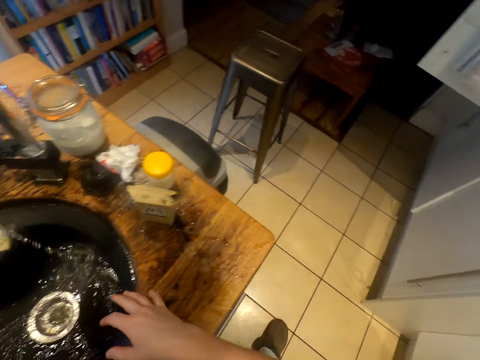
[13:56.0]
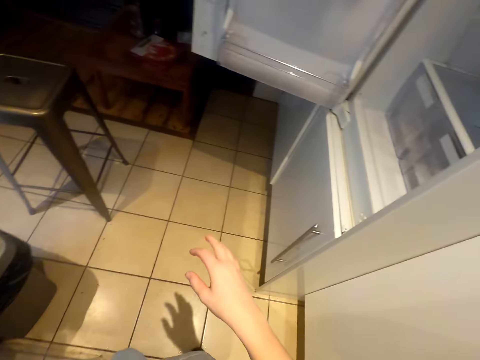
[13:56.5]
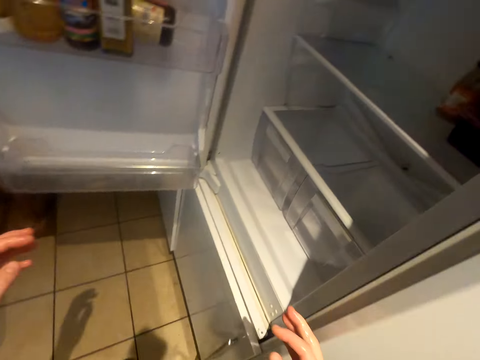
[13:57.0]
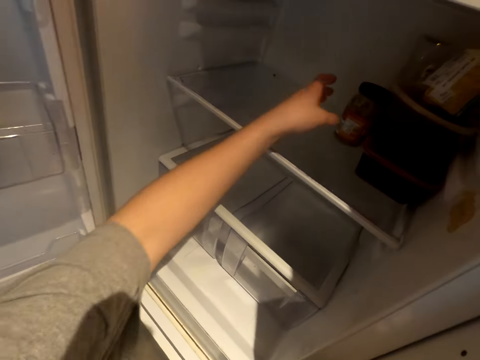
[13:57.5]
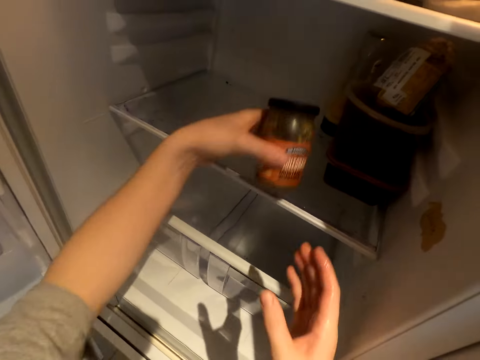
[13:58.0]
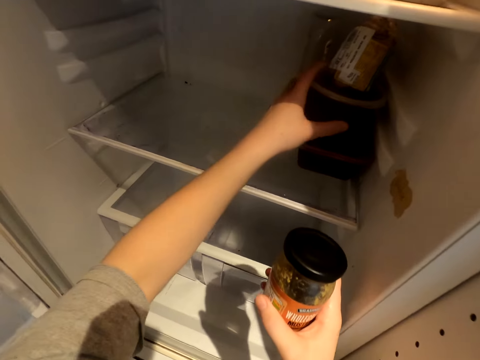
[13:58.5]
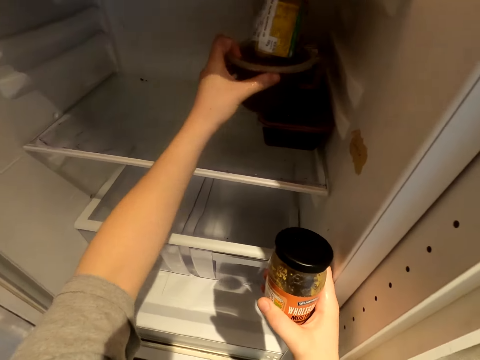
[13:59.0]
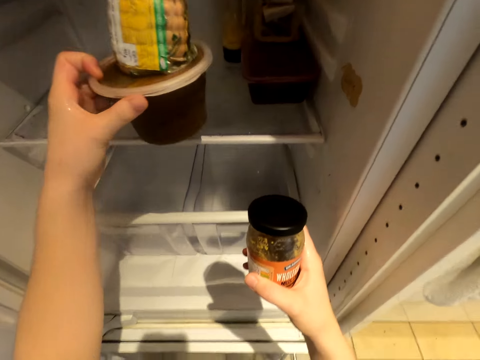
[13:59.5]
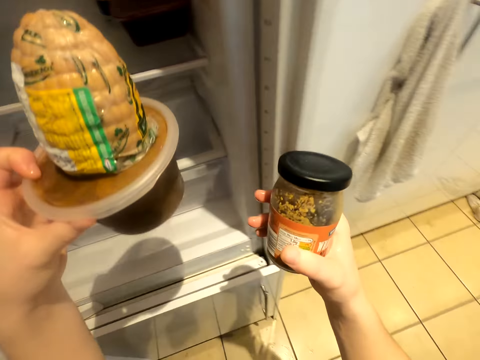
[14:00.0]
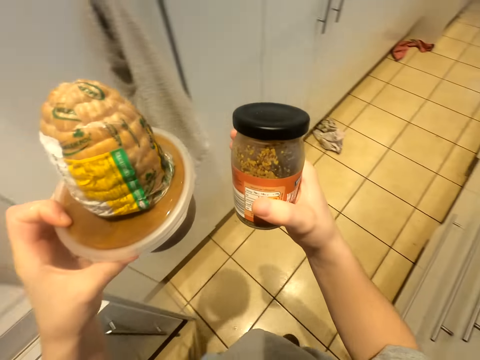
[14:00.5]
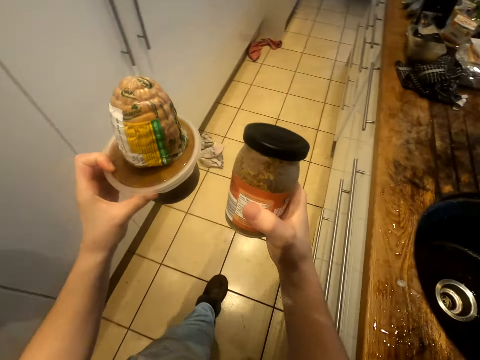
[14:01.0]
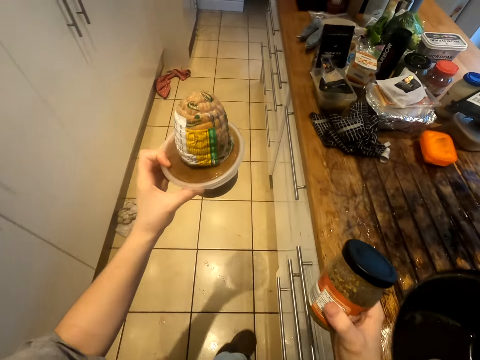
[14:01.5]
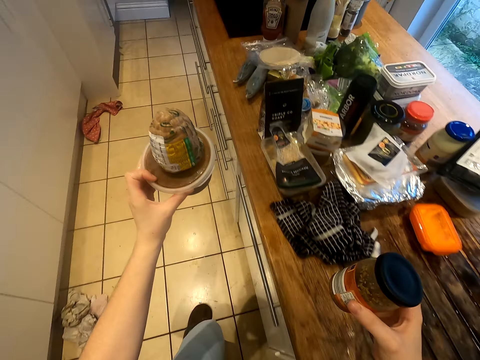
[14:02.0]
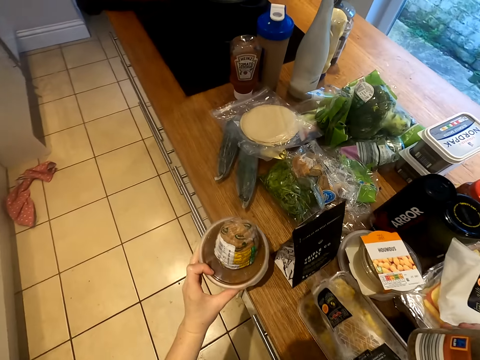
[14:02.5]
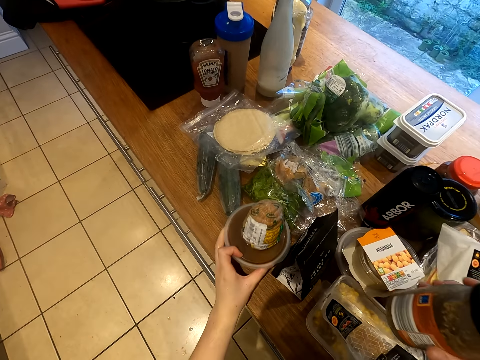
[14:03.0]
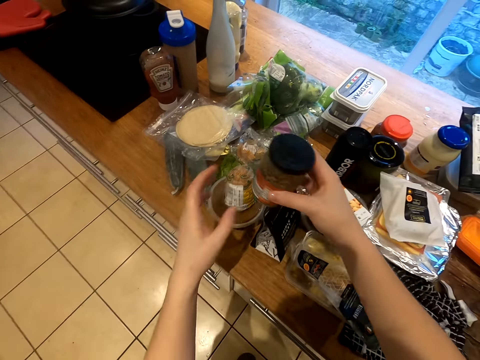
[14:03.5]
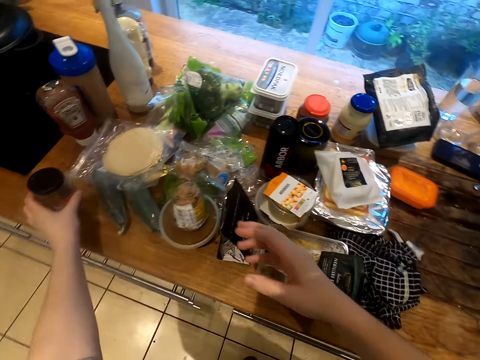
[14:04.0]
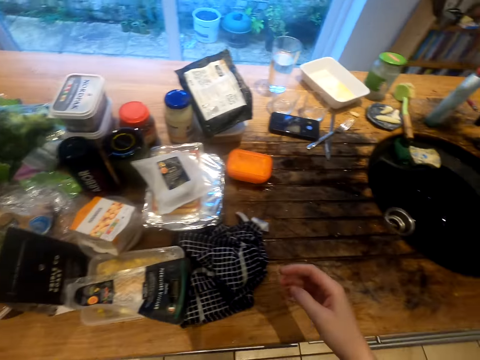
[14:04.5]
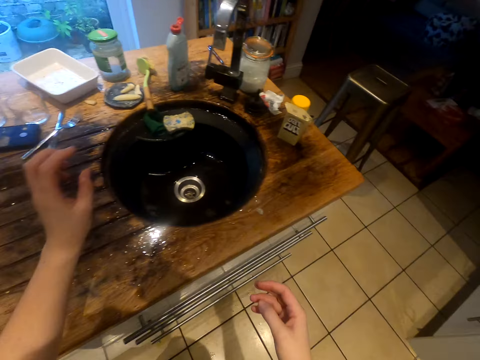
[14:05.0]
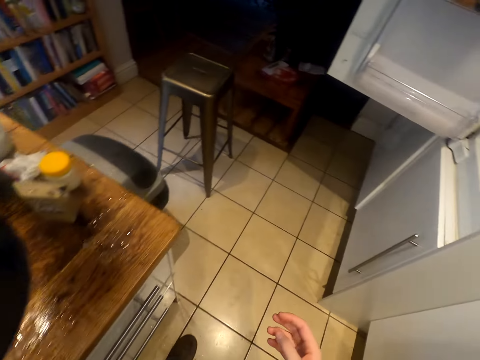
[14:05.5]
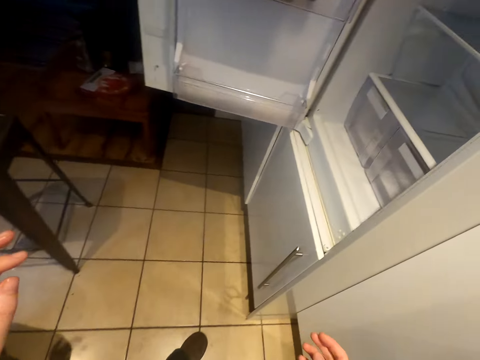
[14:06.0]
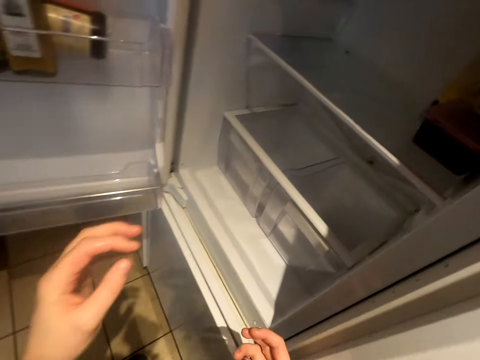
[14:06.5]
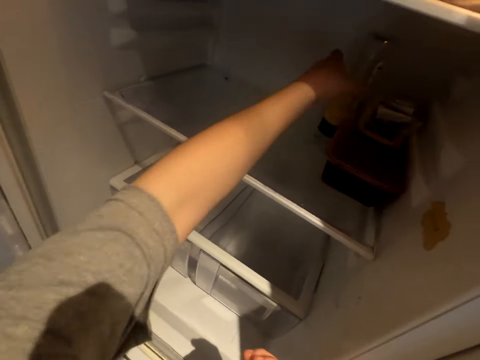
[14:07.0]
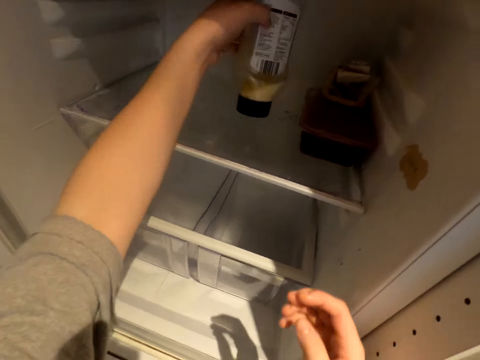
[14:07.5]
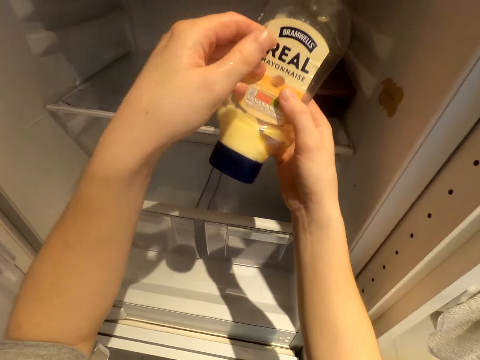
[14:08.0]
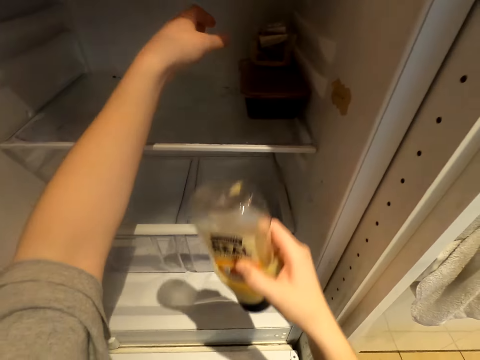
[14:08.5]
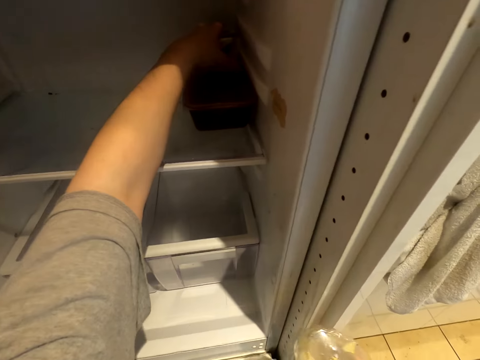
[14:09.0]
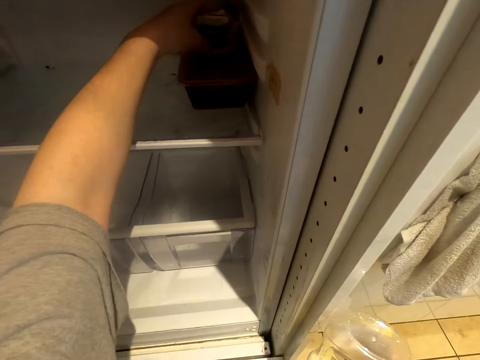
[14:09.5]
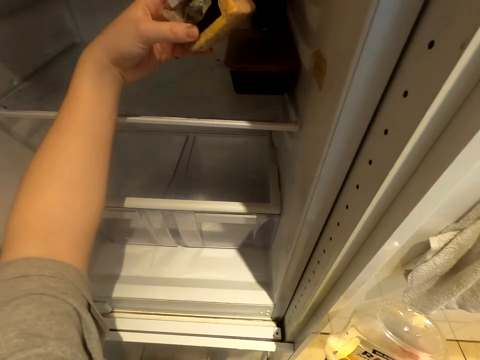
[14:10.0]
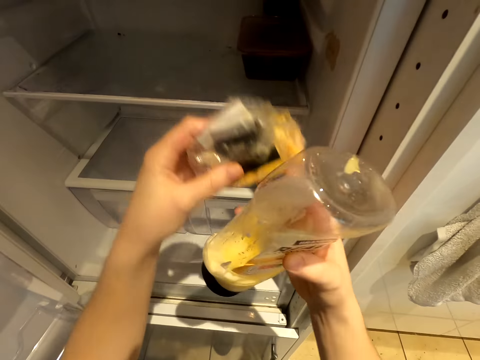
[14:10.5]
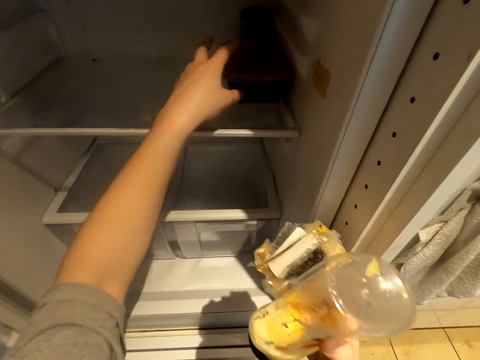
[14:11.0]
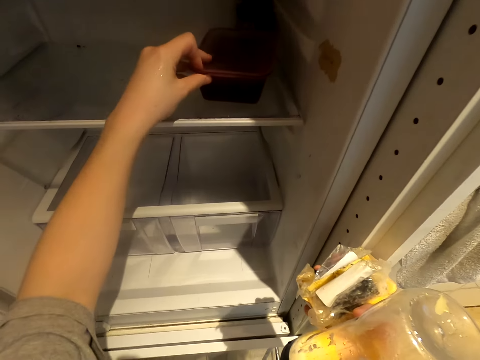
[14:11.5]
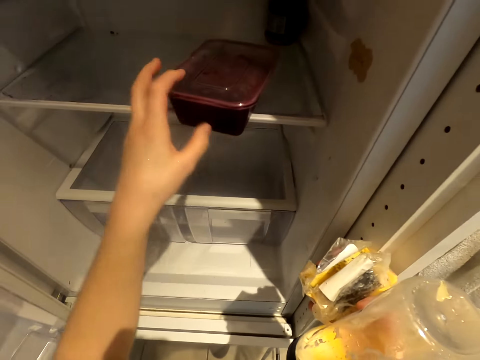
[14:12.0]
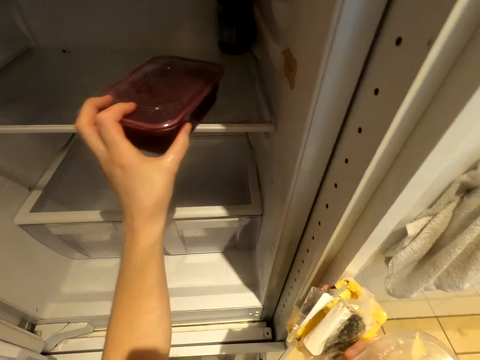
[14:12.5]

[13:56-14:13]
The camera wearer closes the tap. They put down the bottle. They walk towards the fridge. They pick up the containers from the fridge. They walk towards the kitchen sink. They put the container on the kitchen counter. They put the container on the kitchen counter again. They walk towards the fridge. They take out mayonnaise from the fridge. They pick up a paper from the fridge. They pick up a container from the fridge.

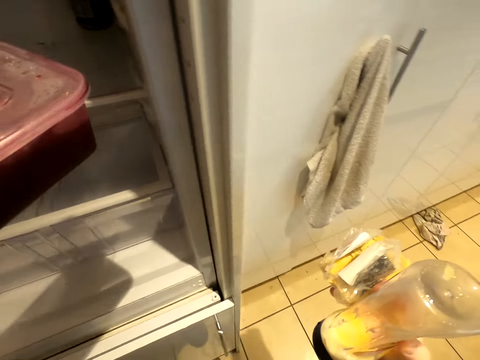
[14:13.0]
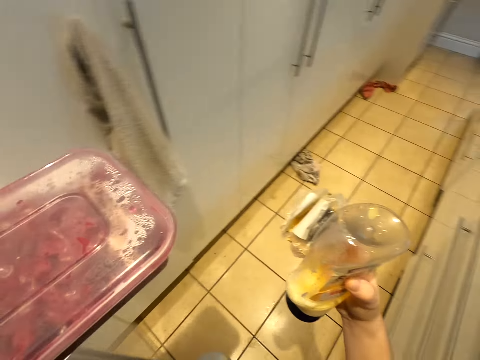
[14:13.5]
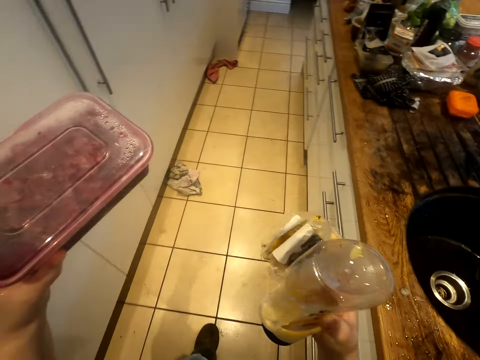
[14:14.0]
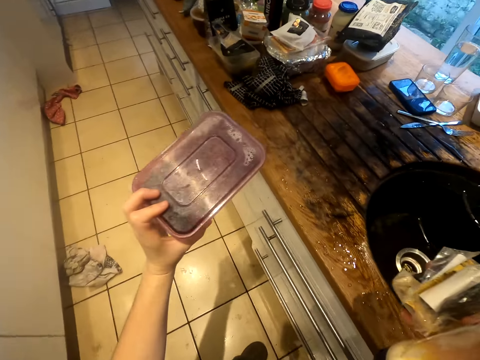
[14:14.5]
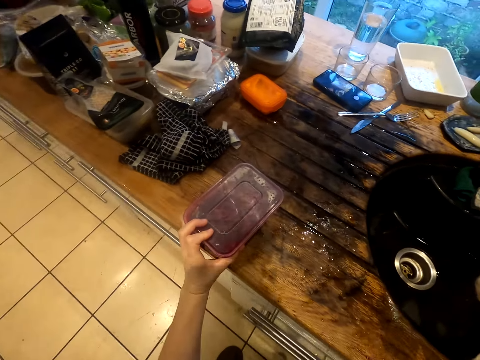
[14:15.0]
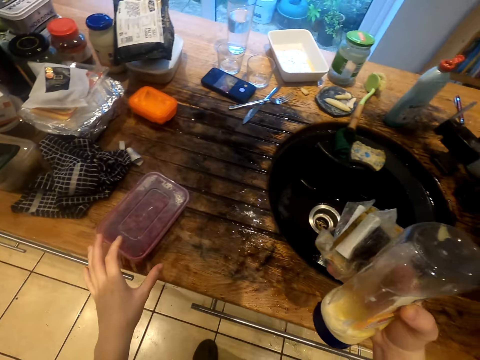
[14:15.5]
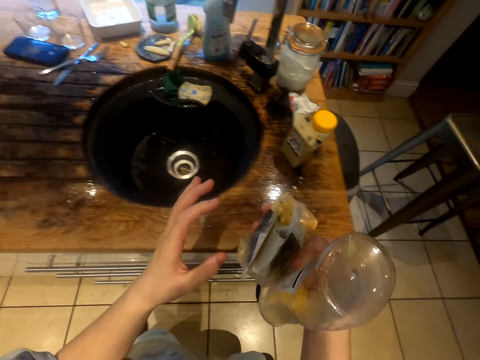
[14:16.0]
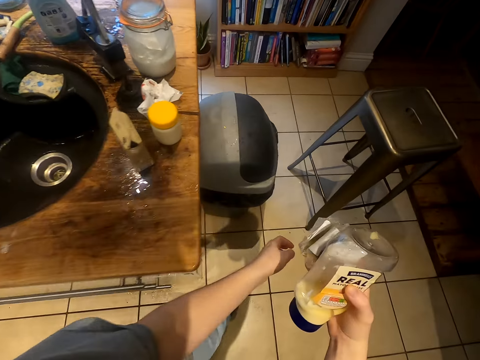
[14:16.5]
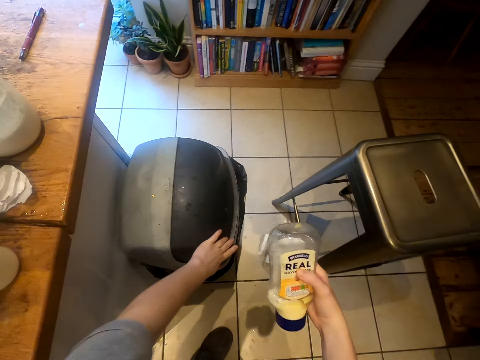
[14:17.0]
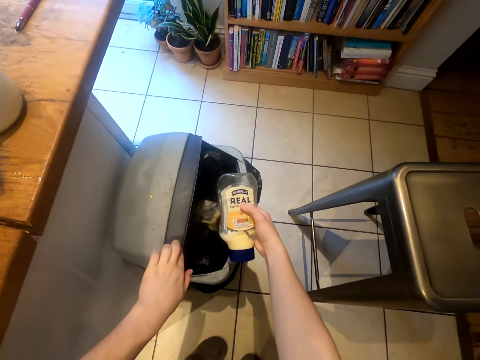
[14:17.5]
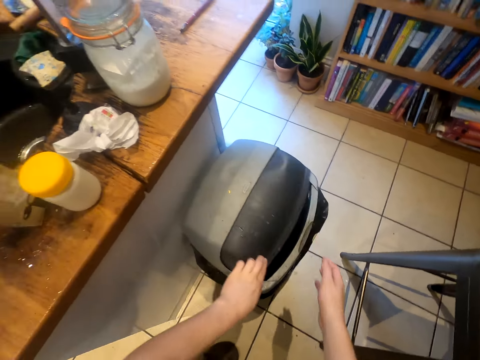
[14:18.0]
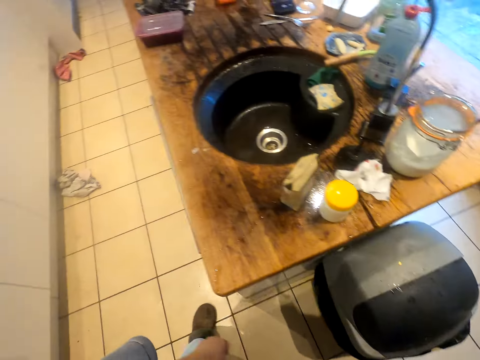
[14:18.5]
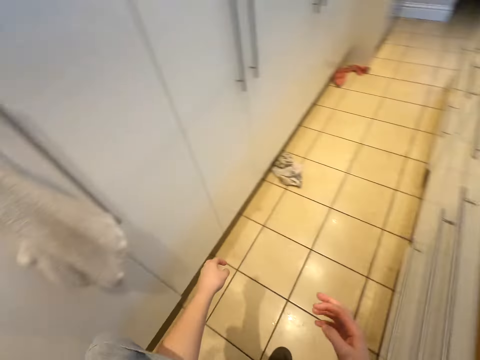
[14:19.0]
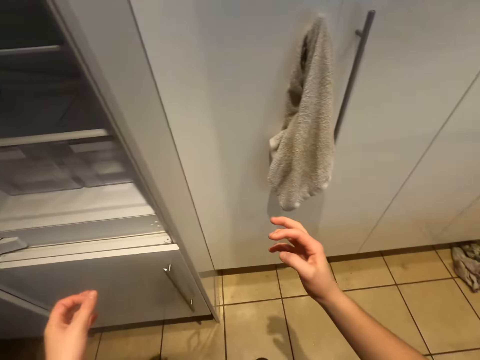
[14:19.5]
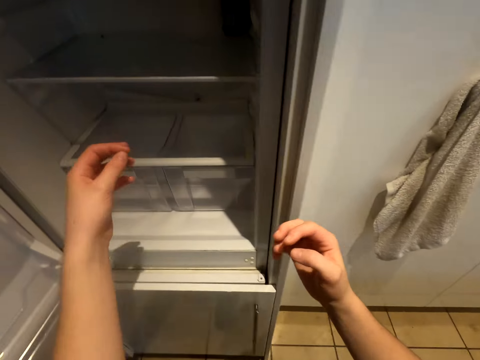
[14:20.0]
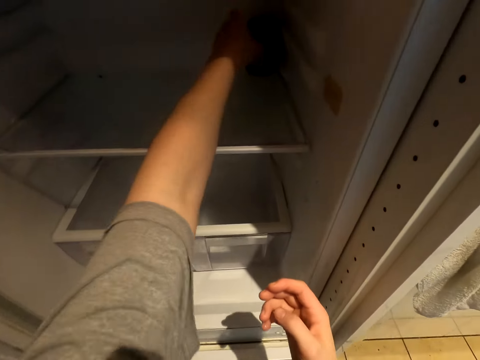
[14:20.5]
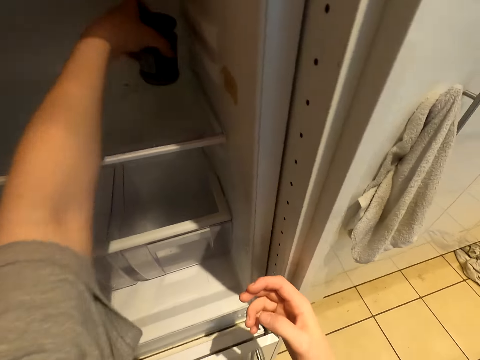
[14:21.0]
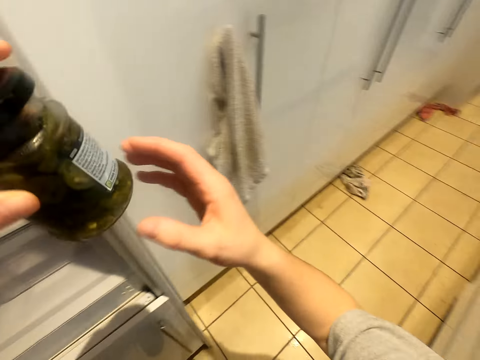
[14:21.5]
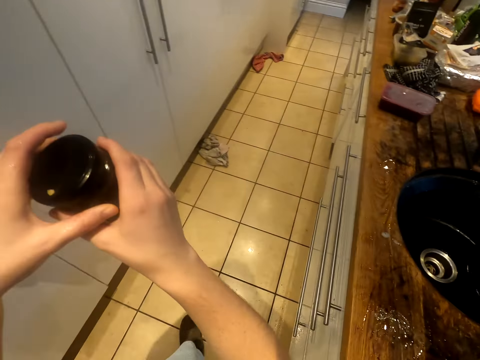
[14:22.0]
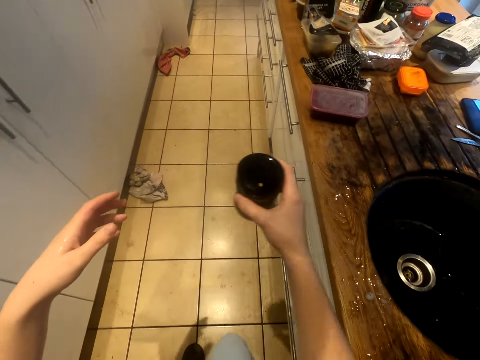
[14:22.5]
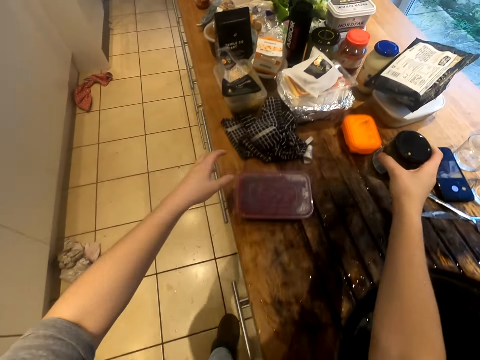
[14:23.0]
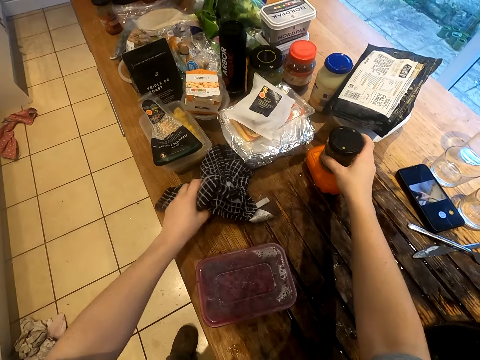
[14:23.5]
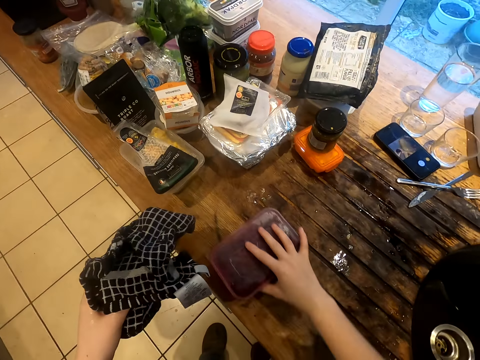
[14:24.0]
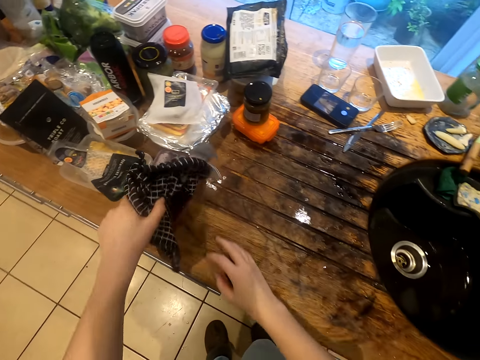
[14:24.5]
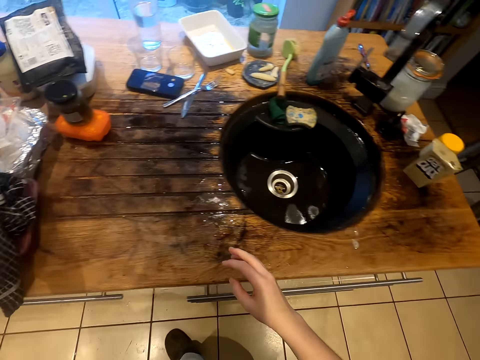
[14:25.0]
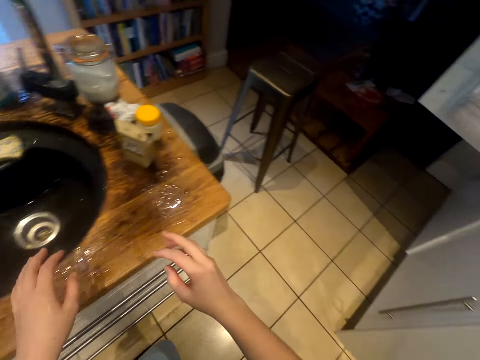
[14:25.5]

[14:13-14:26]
The camera wearer walks towards the kitchen sink. They put the container on the kitchen counter. They open the dustbin. They throw the packet in the dustbin. They throw the bottle in the dustbin. They close the bin lid. They turn around. They take a glass jar from the fridge. They walk across the kitchen. They put the container on the kitchen counter. They pick up the kitchen towel. They move the container on the kitchen counter. They put the kitchen towel on the container.
